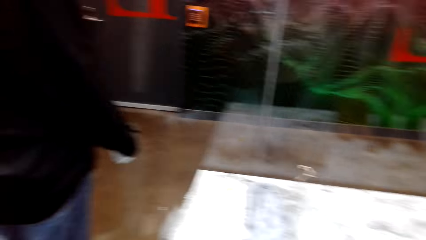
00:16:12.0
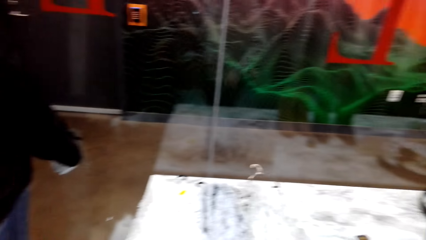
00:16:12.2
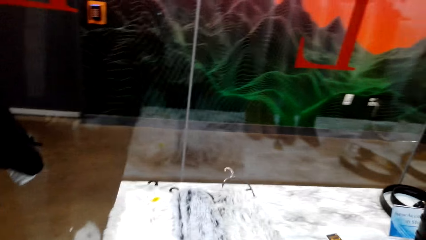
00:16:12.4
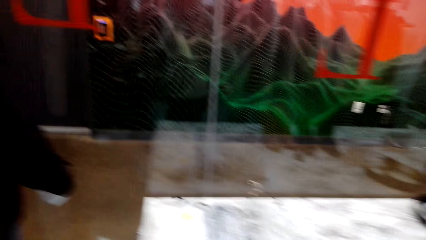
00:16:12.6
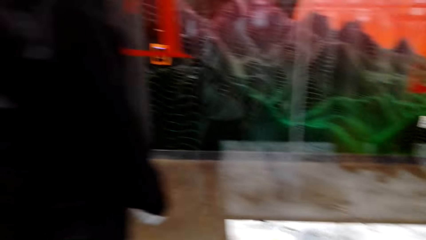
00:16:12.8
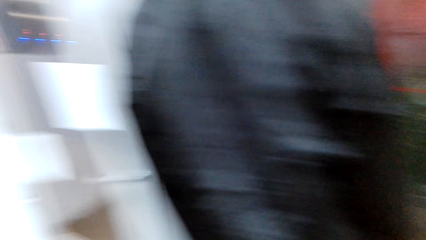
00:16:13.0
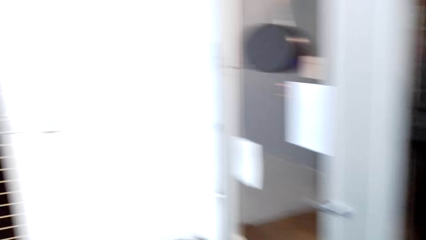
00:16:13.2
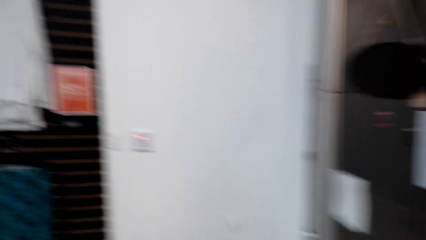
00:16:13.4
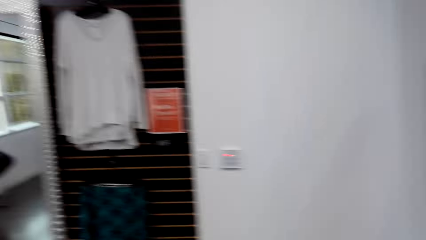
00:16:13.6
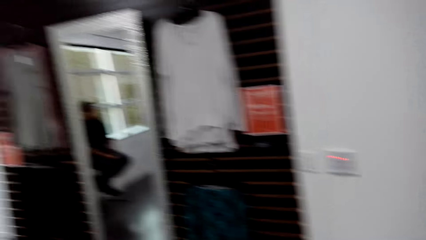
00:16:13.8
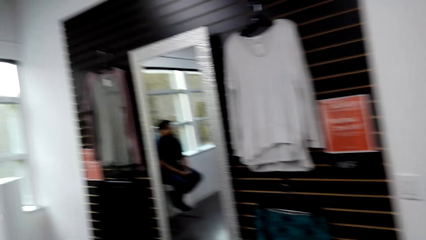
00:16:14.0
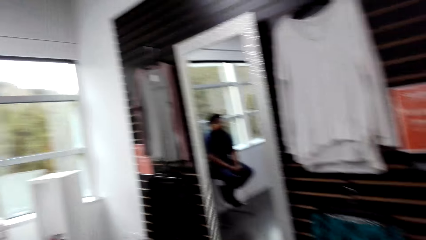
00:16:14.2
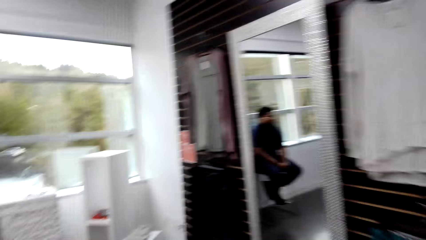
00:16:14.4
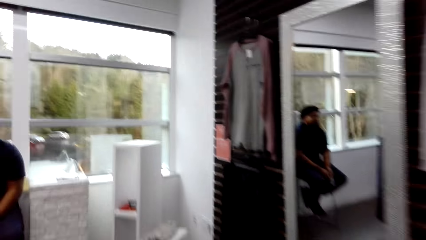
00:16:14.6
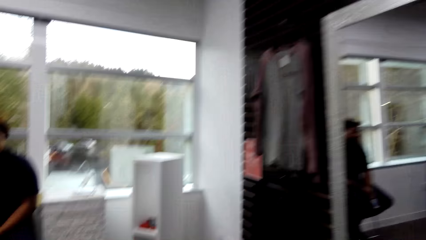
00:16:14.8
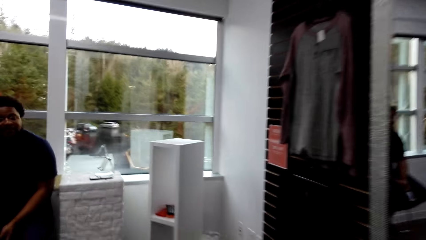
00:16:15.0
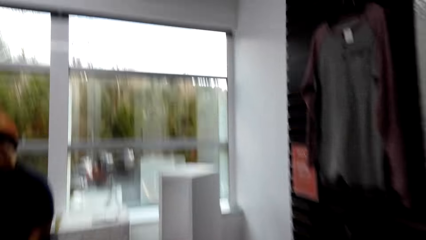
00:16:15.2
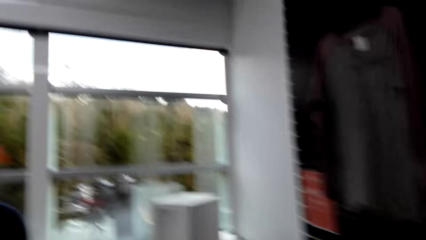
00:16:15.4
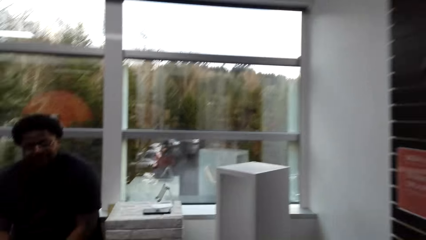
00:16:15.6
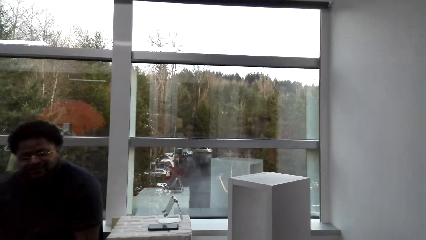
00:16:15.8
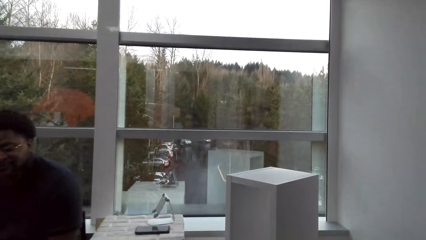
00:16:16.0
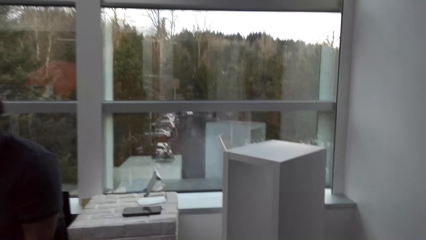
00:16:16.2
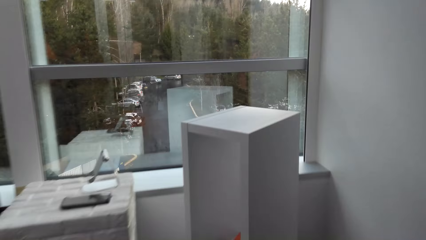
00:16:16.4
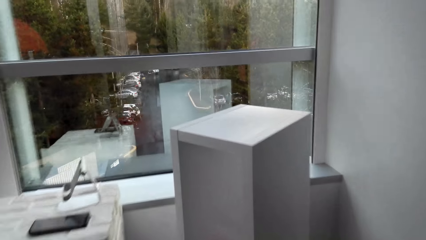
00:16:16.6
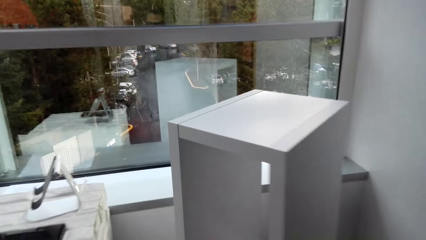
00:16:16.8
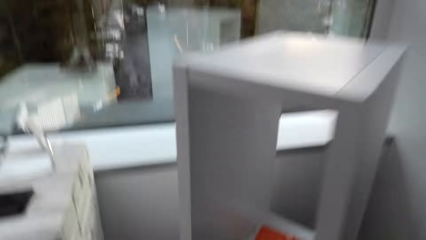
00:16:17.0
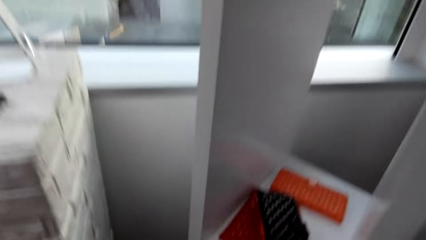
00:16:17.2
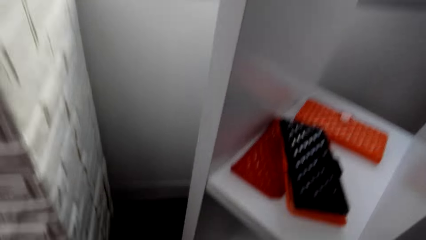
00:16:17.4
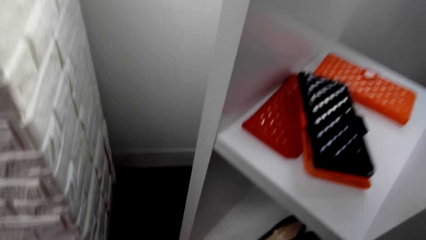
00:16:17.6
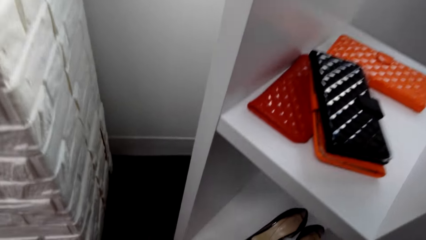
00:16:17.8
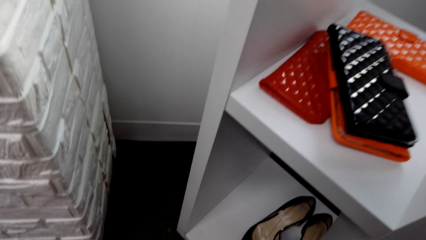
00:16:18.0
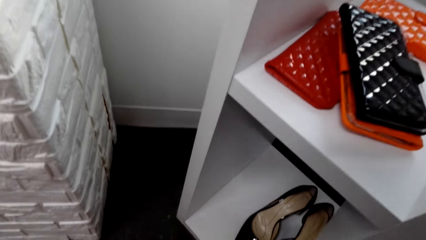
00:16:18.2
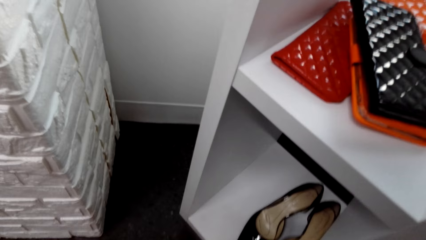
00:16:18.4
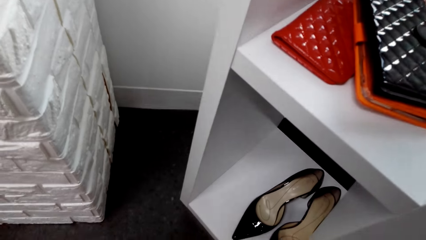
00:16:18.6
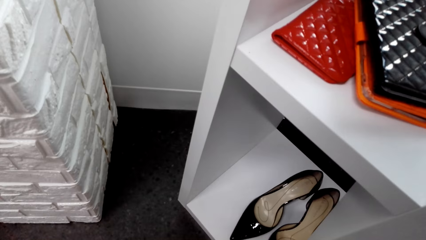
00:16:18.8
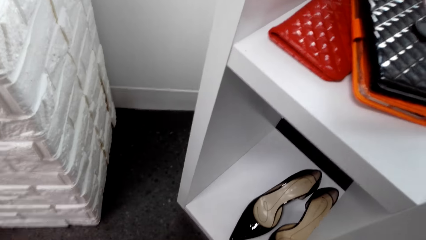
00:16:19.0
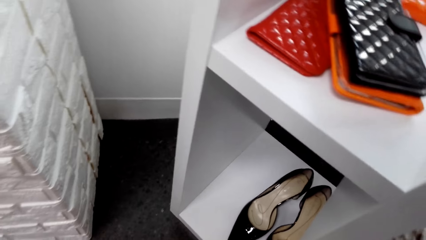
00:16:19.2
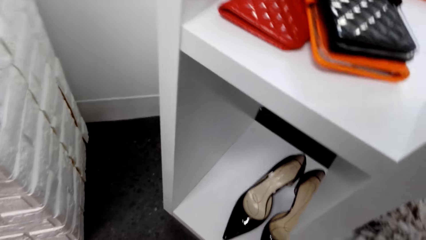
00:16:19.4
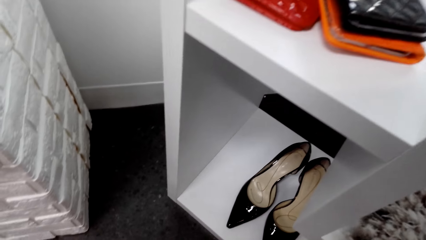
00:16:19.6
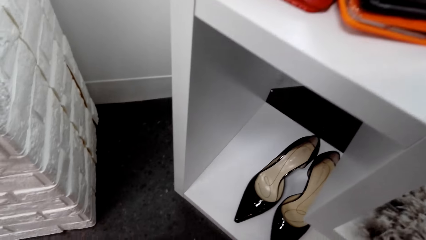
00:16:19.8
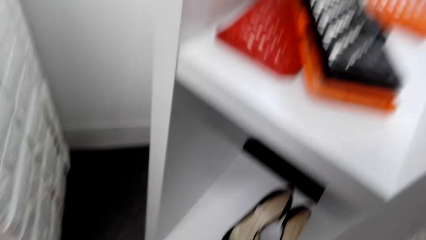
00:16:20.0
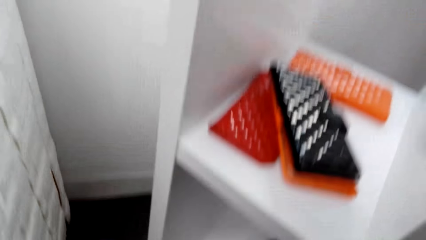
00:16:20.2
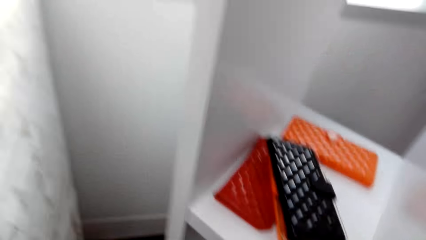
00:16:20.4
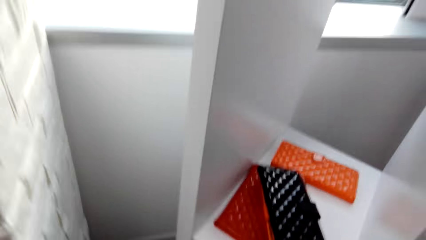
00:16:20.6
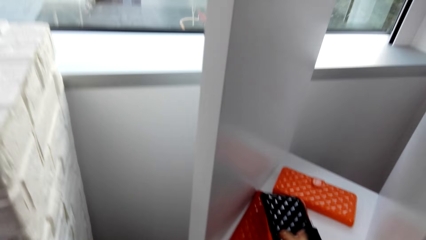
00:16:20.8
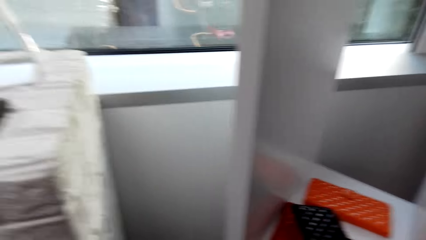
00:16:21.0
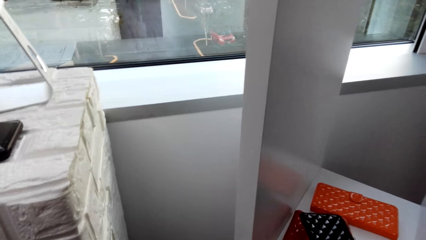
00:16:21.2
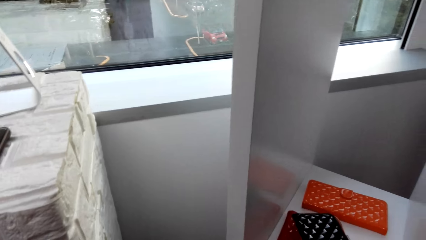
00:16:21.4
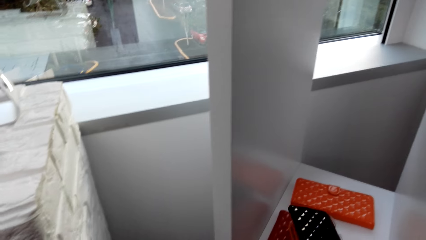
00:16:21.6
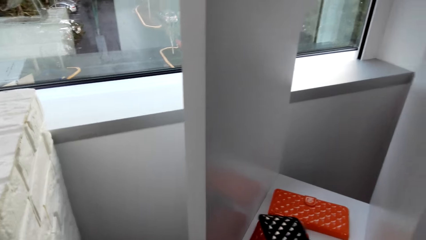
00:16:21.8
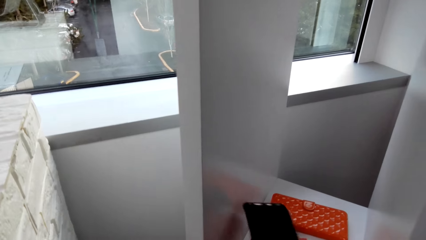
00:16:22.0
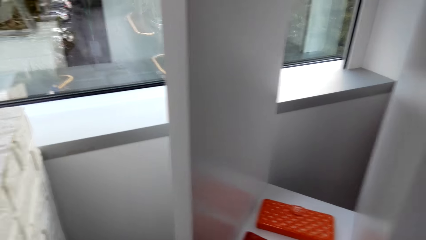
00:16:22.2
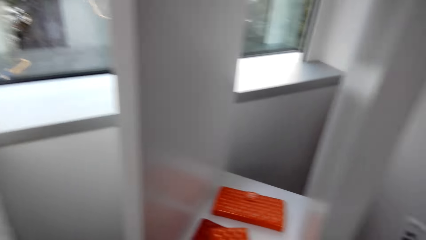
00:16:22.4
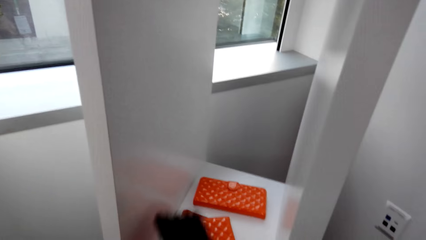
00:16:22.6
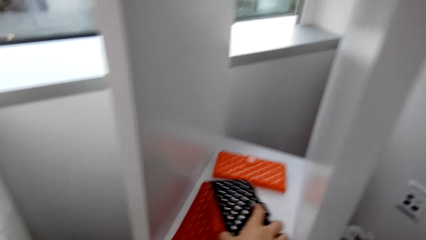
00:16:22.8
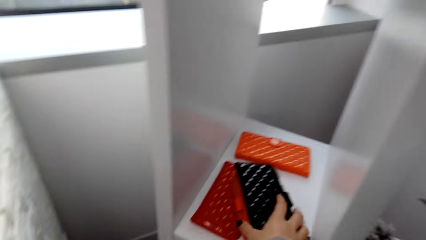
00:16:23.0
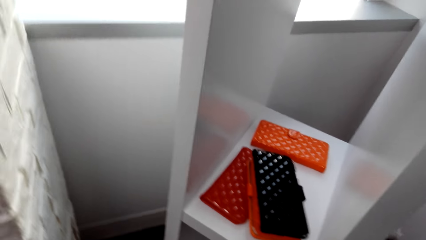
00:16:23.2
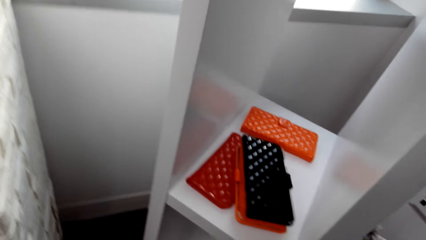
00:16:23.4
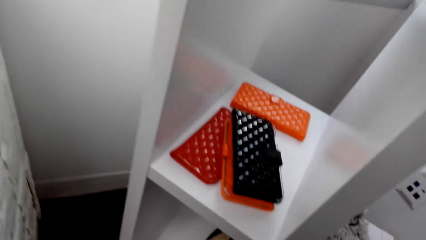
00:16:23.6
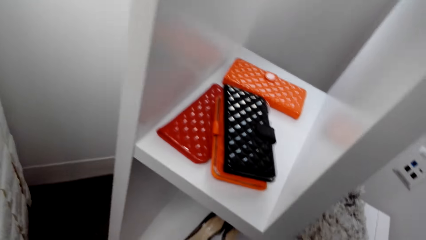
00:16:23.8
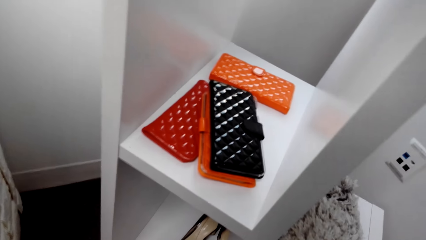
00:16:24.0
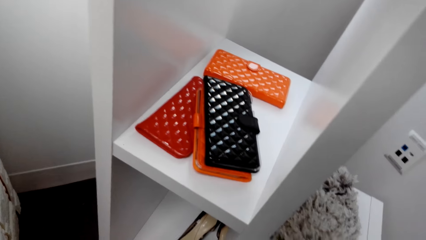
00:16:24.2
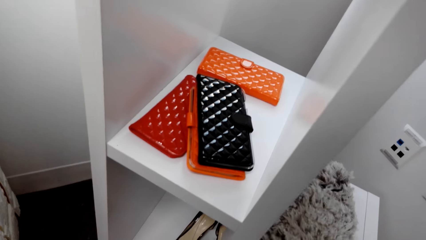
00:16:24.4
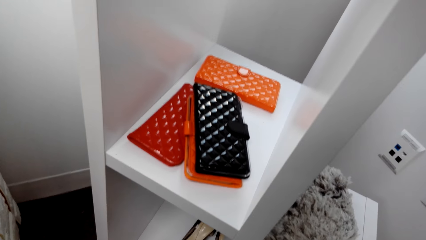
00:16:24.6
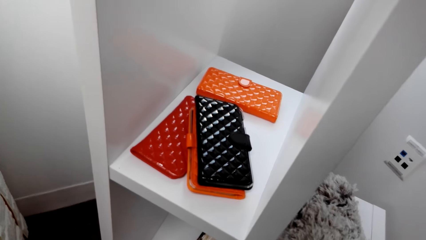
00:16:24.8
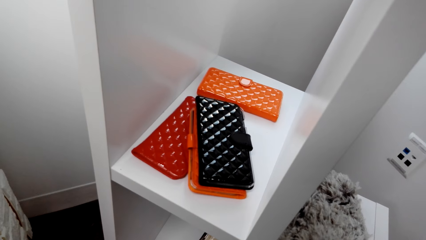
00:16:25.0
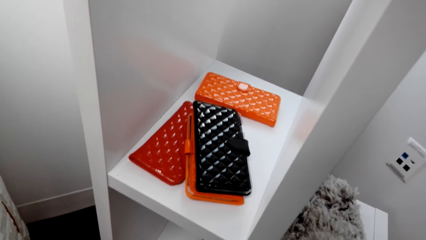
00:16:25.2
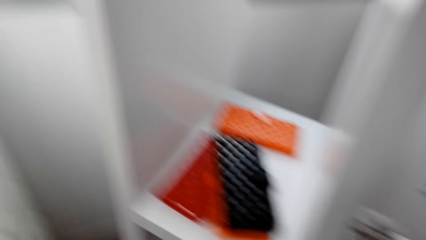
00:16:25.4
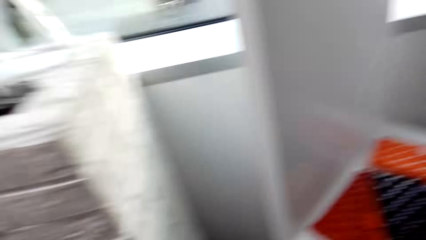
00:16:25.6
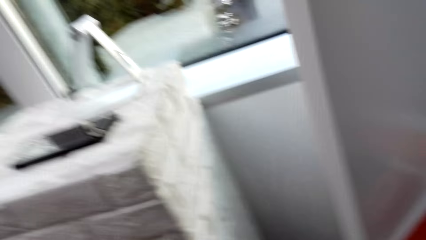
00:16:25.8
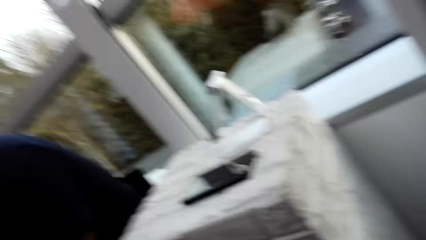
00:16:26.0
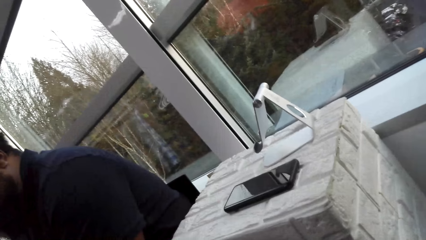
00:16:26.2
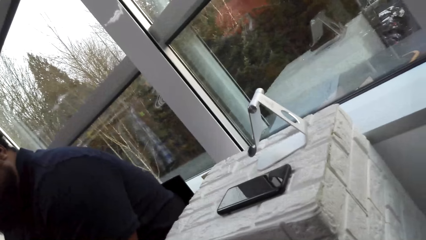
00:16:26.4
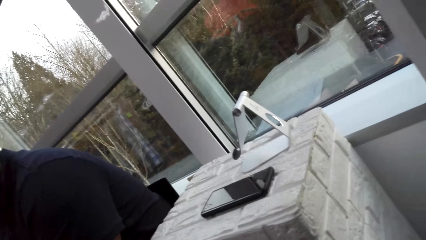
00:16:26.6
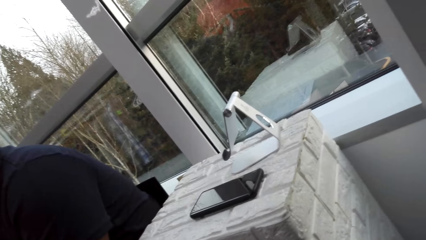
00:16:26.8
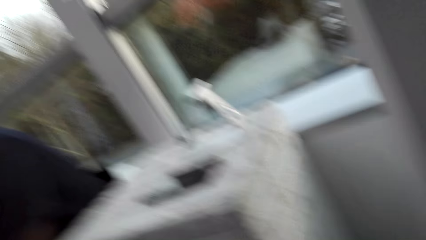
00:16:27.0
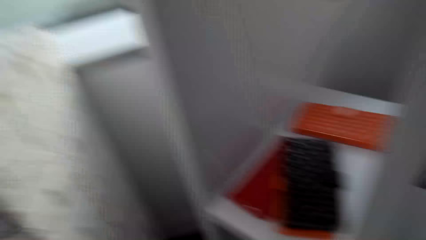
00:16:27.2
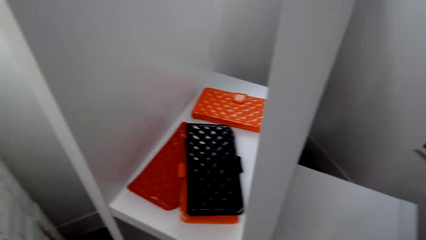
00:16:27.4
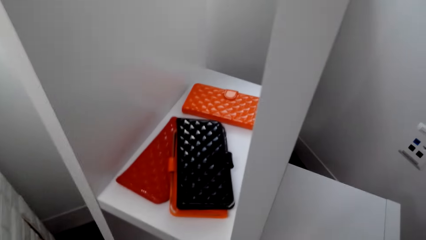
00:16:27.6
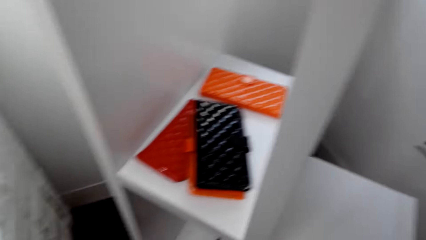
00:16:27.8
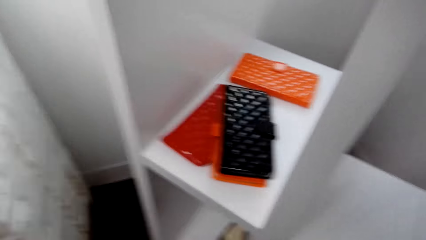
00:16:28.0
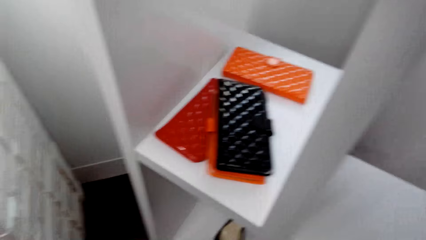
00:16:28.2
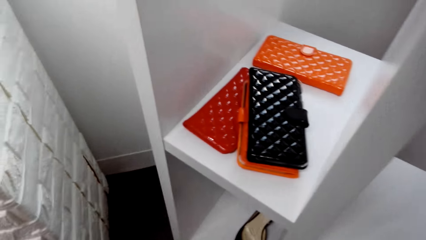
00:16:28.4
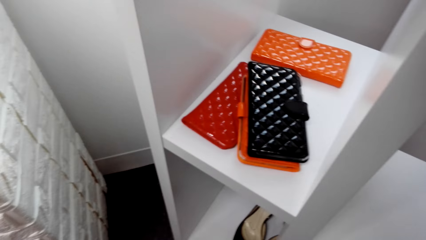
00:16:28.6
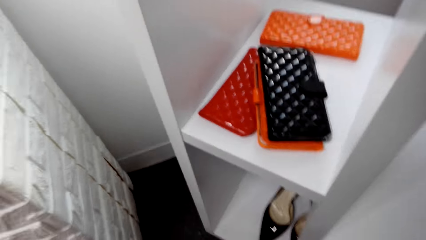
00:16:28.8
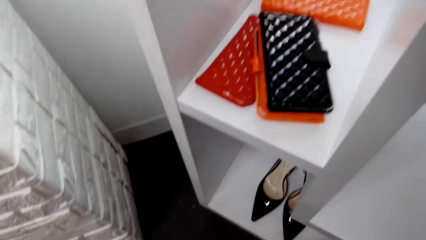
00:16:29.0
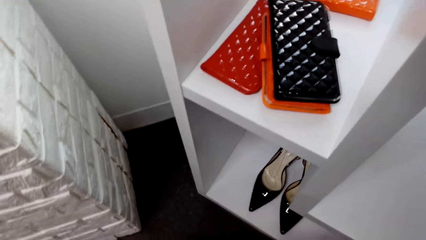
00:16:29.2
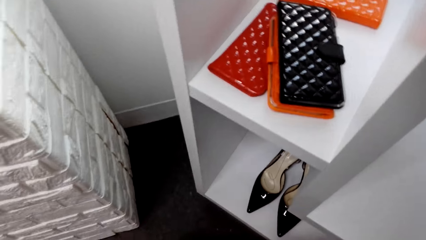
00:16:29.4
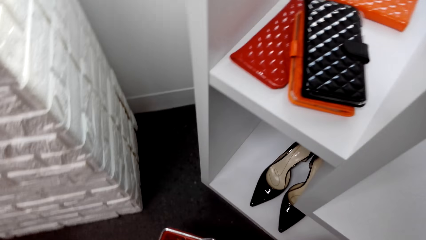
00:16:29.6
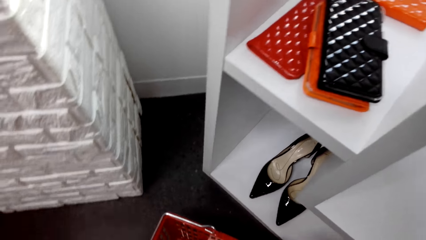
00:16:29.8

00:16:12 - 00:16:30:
The camera wearer walks in the shop. They touch a pouch with the right hand. They stare at the pouch. They look around. They stare at the mobile phone. They stare at the pouch.
